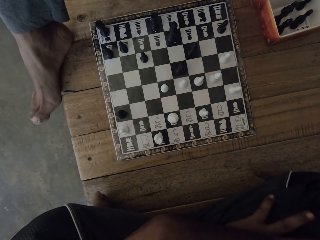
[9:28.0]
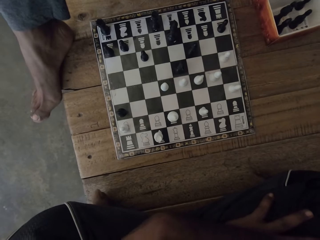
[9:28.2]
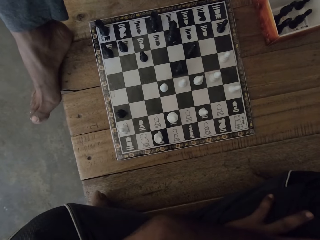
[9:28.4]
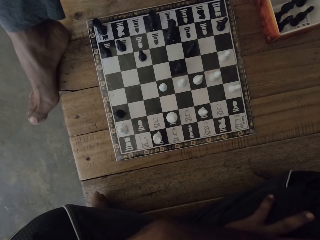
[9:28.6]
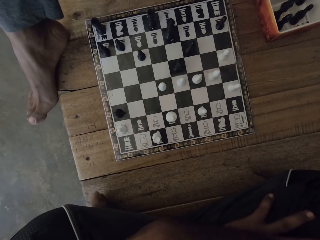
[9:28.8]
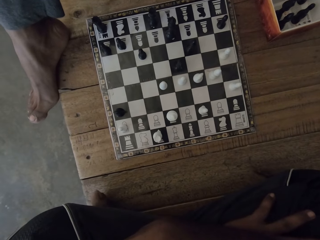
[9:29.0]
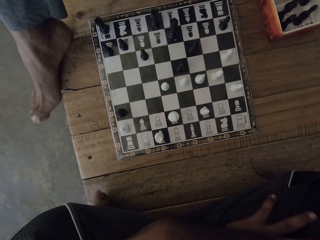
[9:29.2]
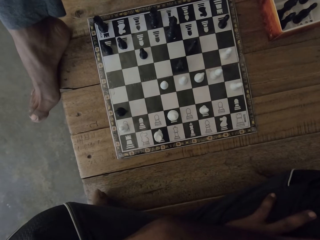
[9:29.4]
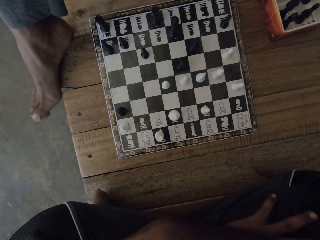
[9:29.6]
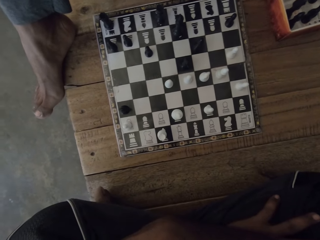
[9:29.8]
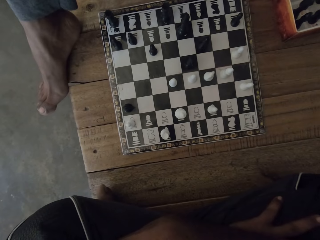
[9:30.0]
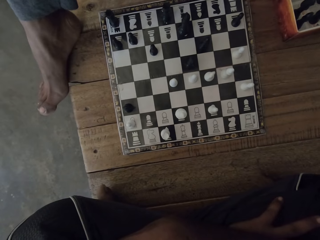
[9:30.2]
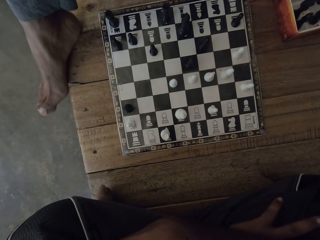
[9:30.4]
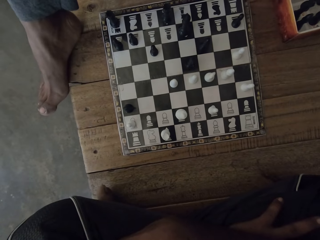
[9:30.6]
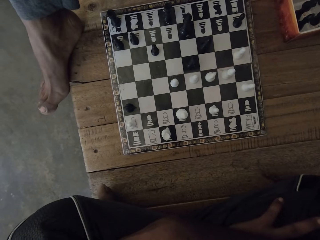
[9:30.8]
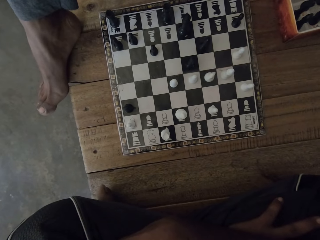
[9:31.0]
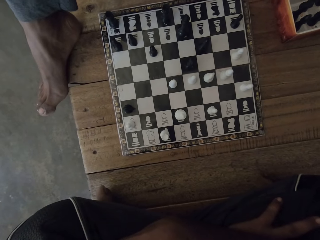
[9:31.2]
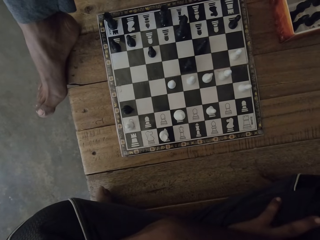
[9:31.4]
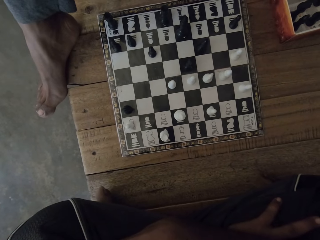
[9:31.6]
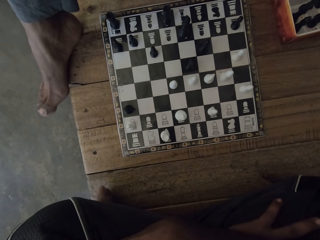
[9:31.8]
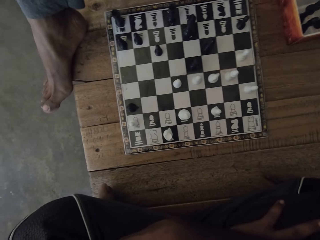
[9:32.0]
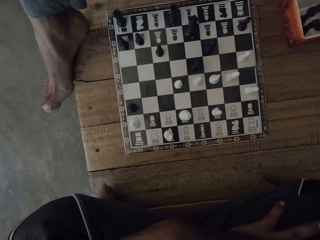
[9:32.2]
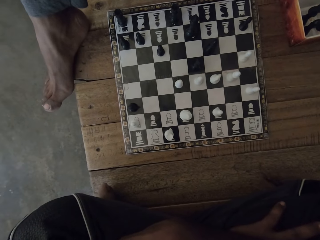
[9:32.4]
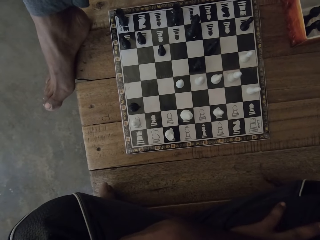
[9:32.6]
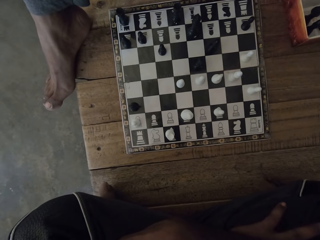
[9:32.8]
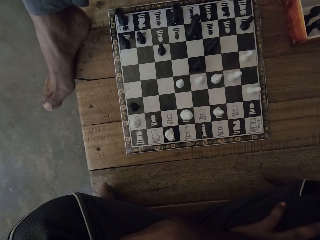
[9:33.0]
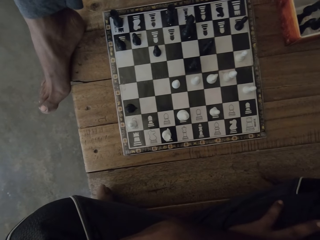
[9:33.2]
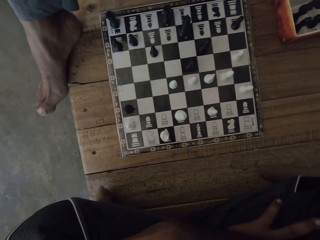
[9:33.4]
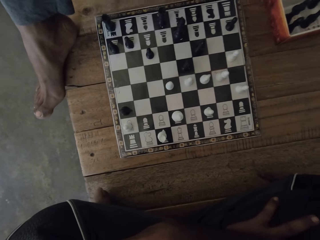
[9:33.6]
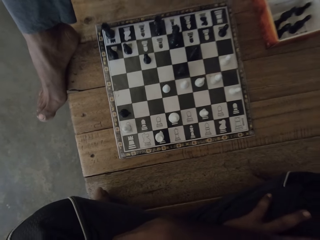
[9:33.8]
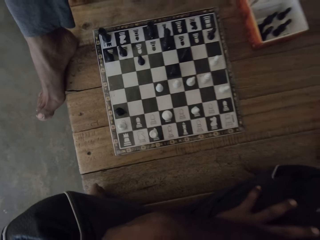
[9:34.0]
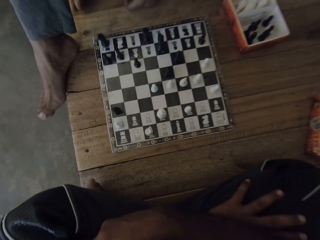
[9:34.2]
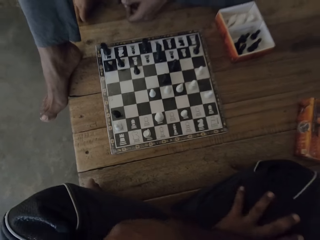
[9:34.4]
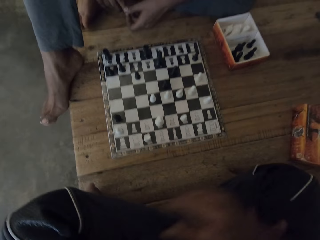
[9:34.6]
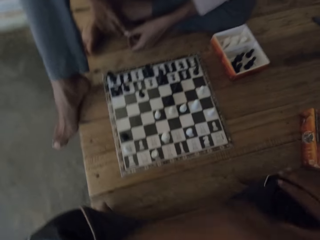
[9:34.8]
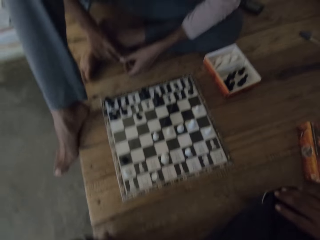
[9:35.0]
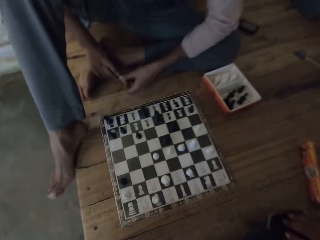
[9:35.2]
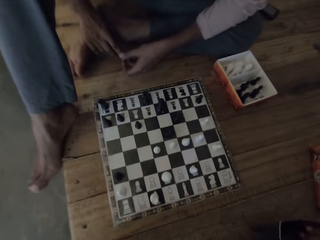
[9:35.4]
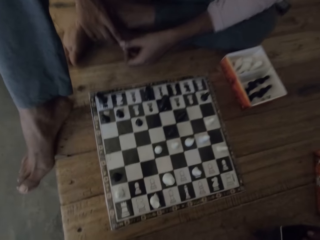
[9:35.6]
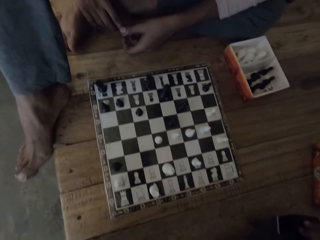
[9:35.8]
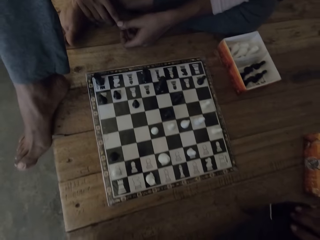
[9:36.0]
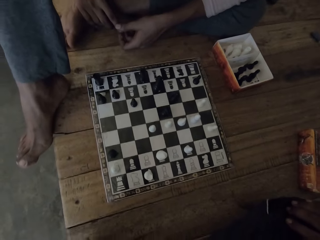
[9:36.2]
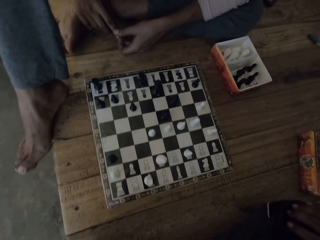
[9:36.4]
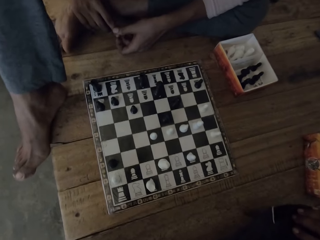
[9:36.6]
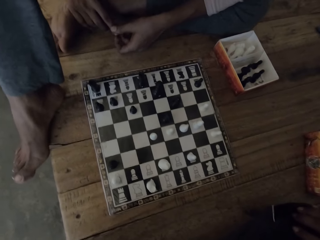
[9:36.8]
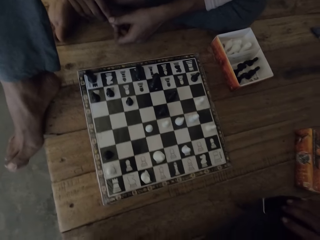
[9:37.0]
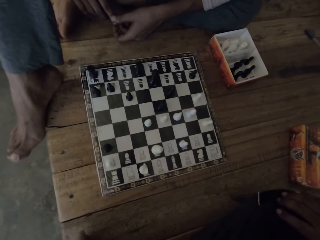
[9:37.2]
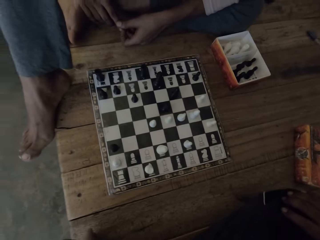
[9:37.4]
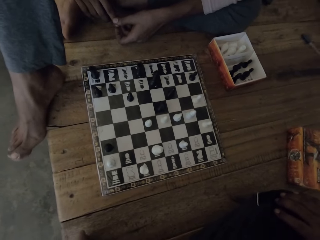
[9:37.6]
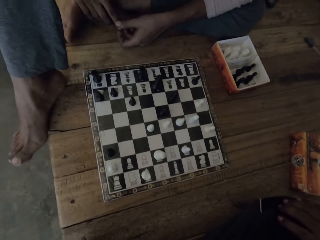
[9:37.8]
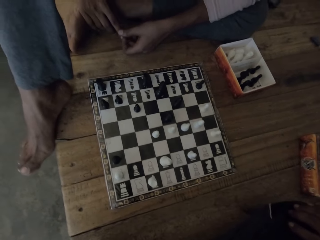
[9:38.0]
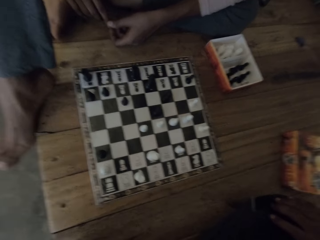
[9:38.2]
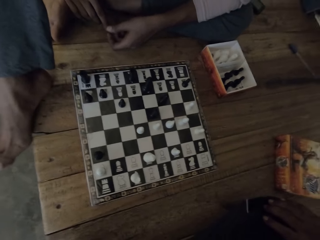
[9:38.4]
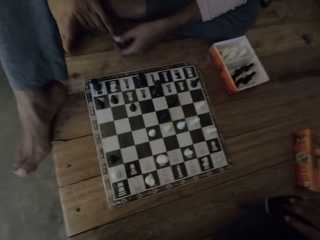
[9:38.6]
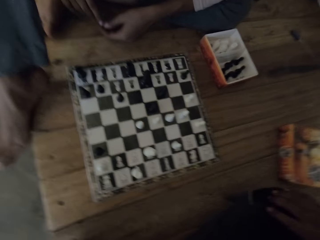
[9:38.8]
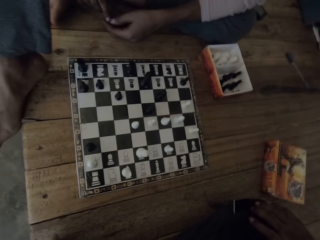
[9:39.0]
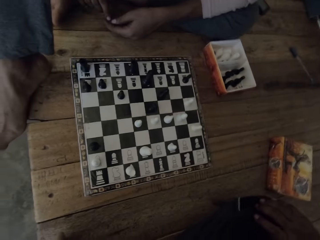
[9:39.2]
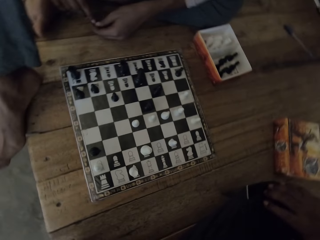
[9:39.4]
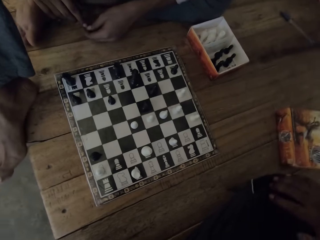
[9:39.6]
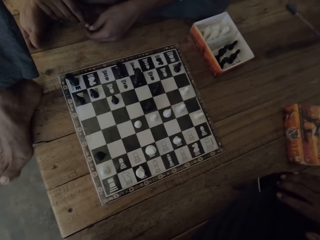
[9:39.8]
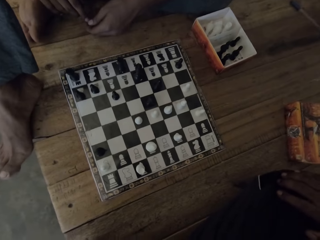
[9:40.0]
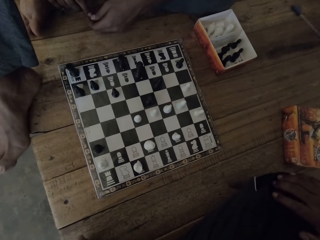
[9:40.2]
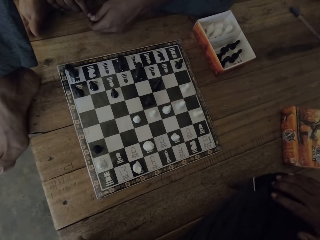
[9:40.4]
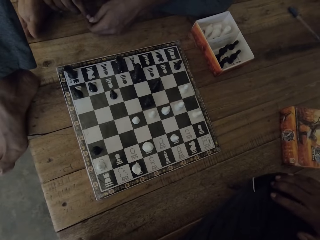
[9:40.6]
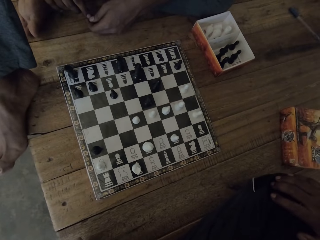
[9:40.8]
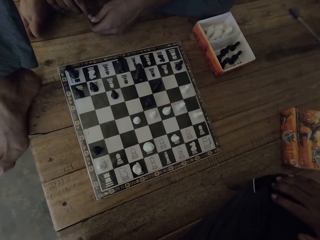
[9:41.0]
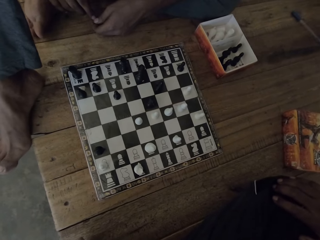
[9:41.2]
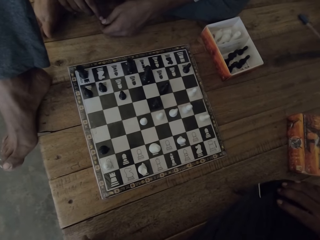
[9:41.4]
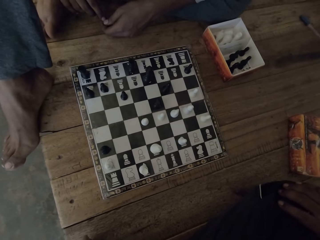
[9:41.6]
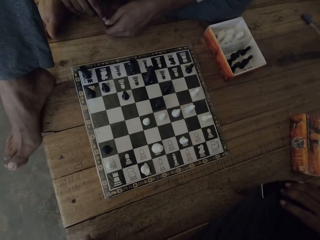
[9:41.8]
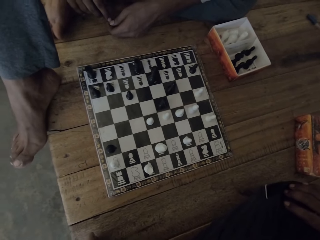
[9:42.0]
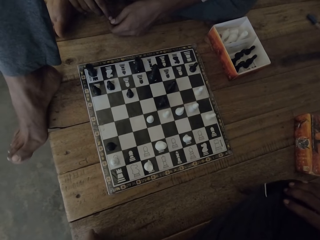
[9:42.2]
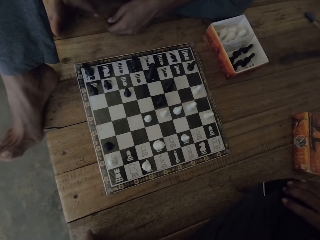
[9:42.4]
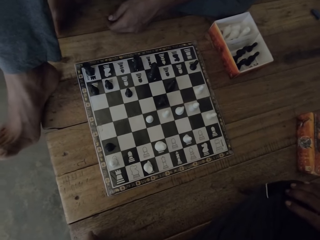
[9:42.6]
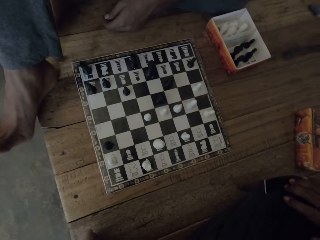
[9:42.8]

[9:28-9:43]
A man looks around. The camera wearer looks around.

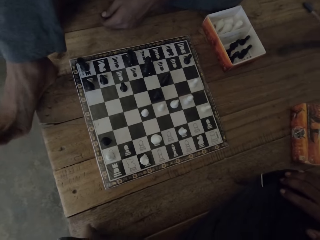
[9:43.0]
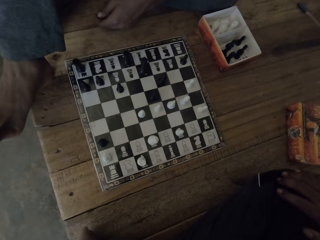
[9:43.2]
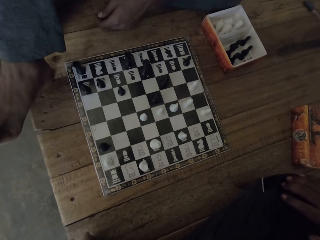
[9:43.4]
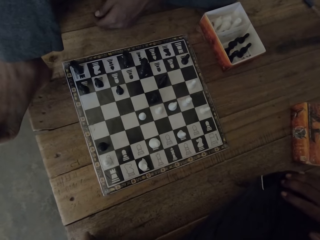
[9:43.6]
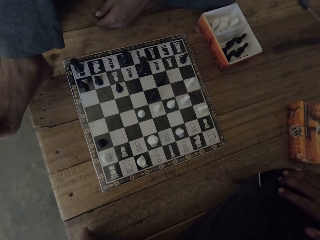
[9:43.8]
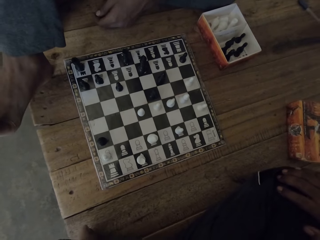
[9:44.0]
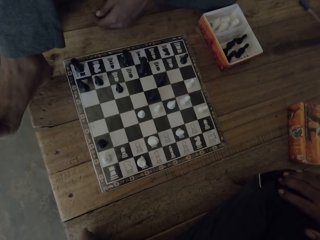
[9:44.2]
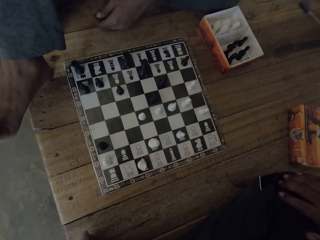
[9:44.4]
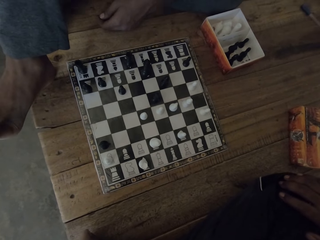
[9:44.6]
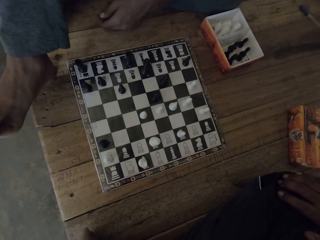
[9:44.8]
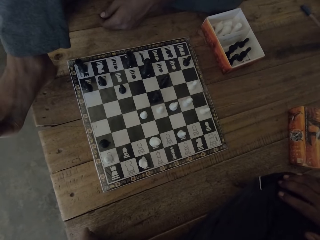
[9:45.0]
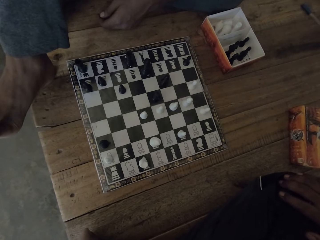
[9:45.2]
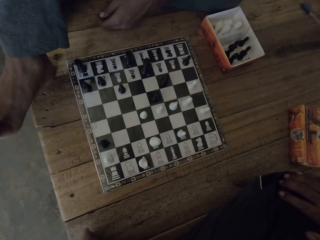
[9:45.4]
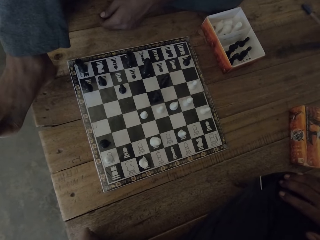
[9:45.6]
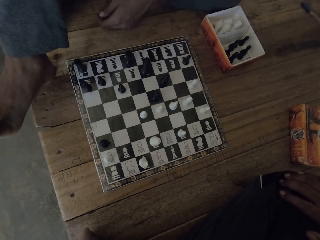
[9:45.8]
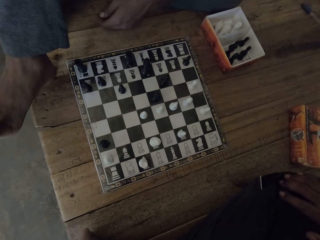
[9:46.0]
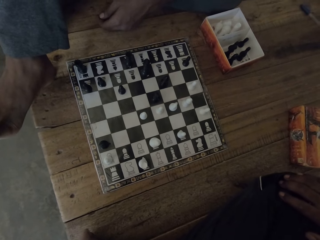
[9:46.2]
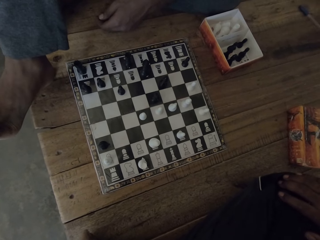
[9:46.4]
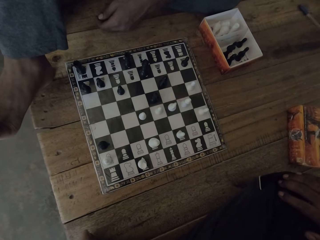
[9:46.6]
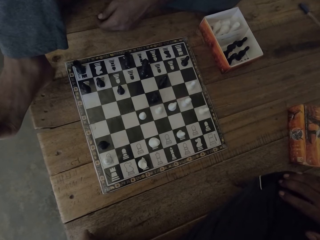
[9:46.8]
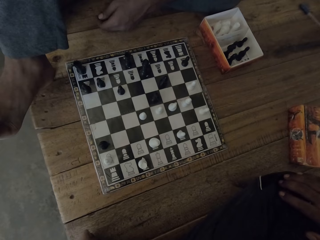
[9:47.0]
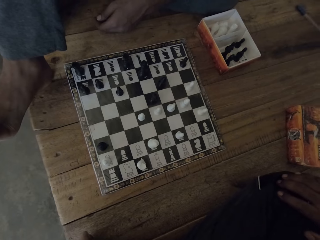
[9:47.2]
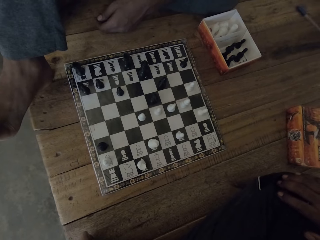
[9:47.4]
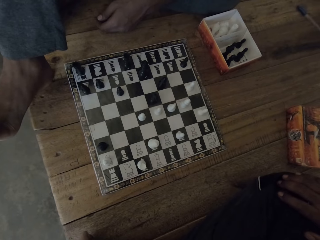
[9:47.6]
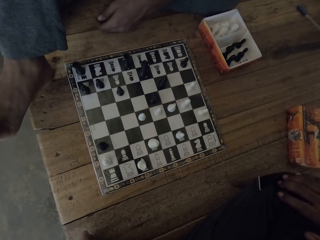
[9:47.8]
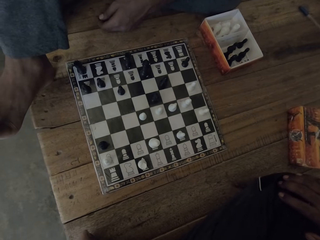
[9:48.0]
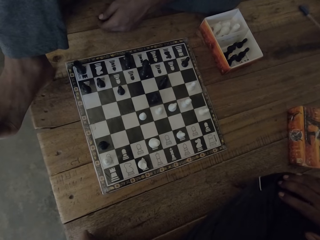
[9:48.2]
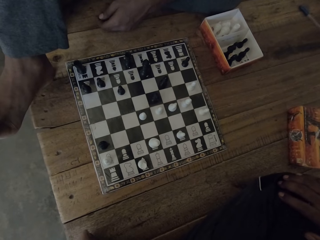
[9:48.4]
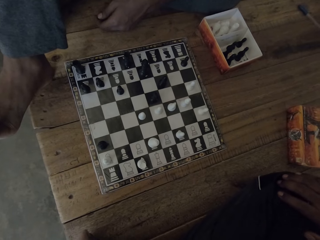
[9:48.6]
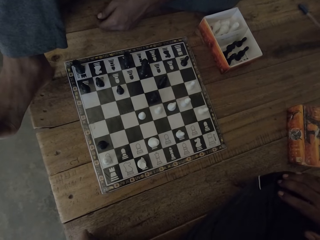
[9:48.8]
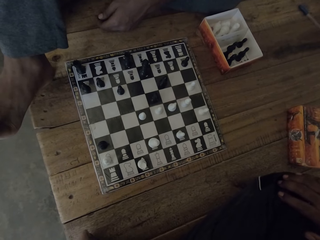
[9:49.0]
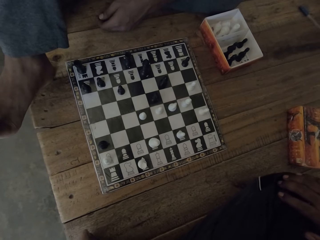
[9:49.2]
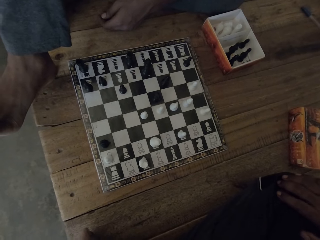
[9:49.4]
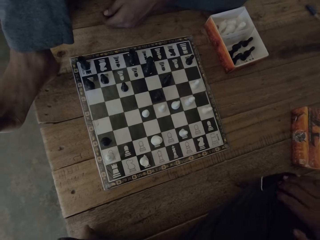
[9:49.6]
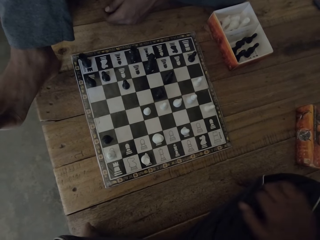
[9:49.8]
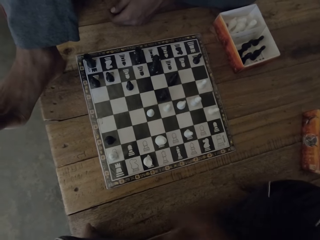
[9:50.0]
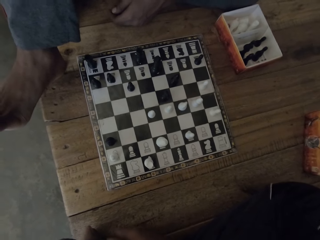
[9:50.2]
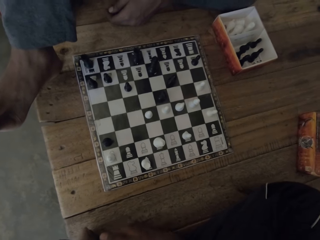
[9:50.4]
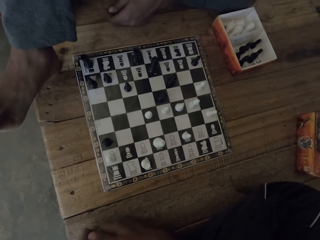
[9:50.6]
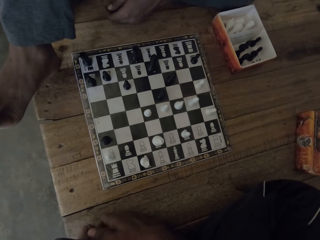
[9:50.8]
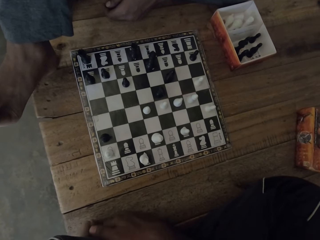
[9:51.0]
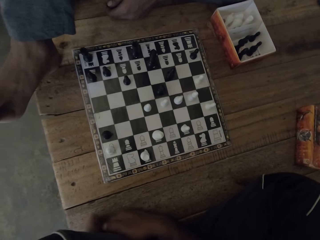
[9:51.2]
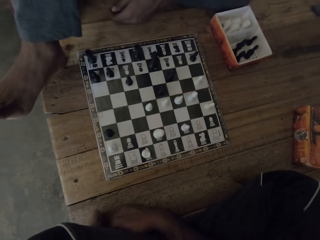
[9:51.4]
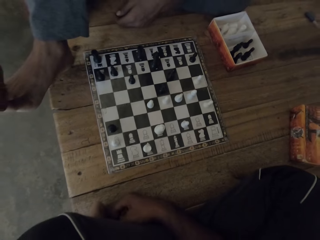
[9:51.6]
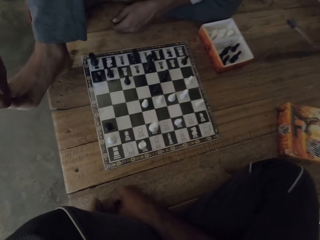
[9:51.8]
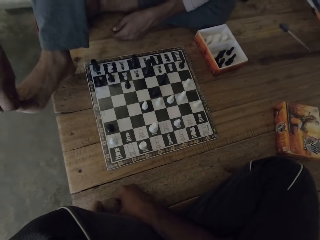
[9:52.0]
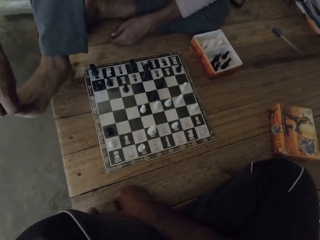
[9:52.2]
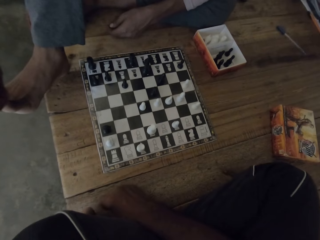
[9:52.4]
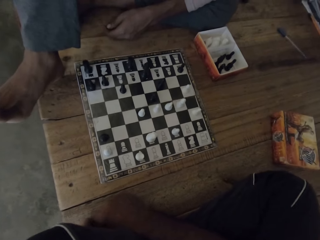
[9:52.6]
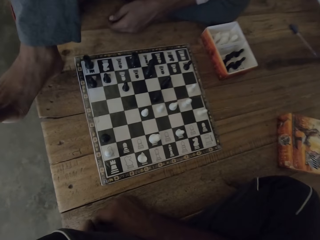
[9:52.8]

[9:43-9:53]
The camera wearer holds the foot.
